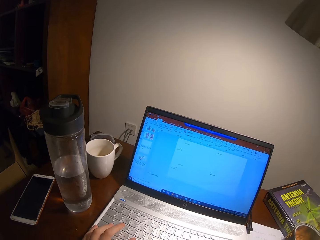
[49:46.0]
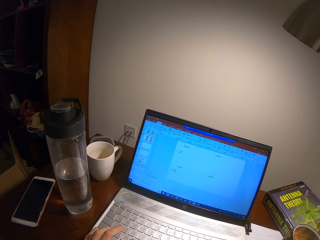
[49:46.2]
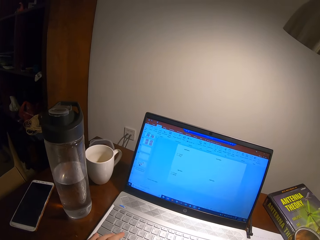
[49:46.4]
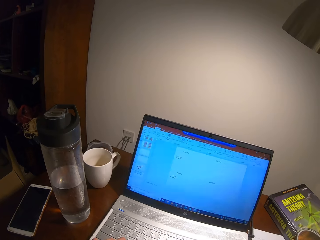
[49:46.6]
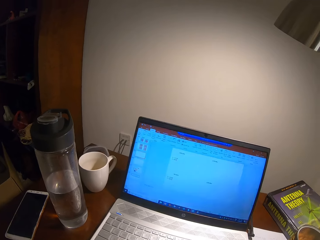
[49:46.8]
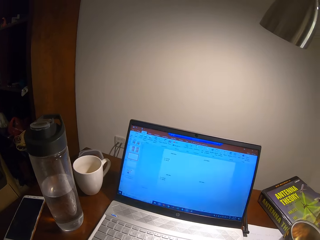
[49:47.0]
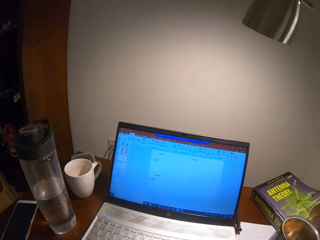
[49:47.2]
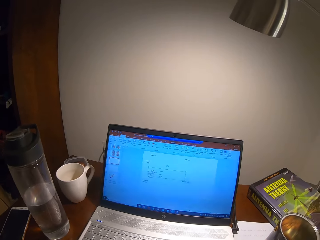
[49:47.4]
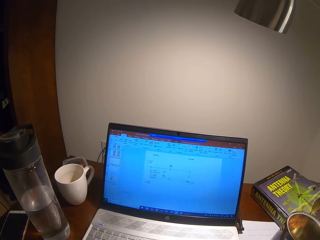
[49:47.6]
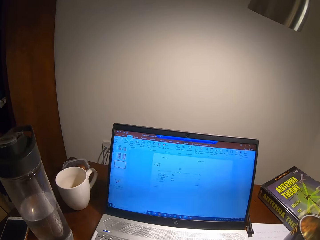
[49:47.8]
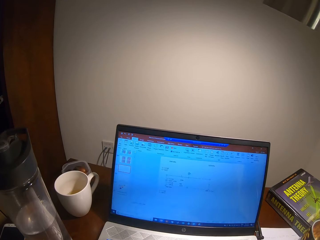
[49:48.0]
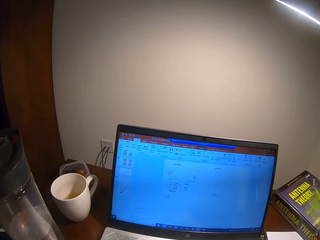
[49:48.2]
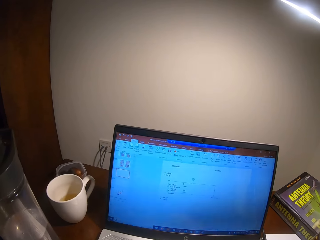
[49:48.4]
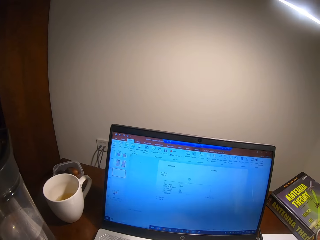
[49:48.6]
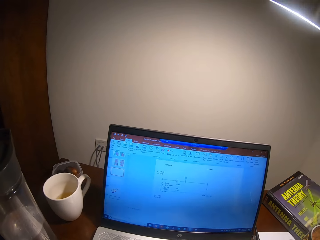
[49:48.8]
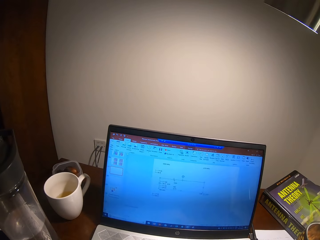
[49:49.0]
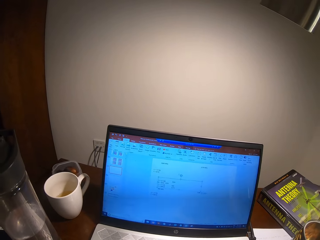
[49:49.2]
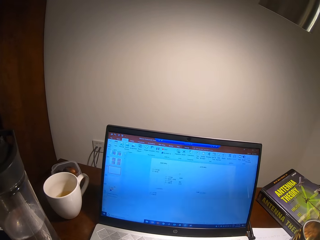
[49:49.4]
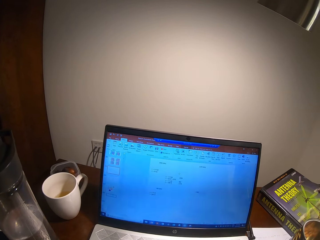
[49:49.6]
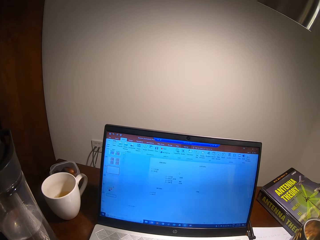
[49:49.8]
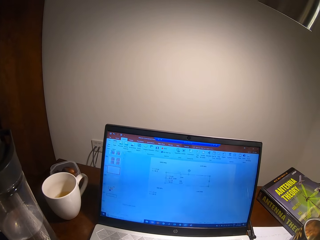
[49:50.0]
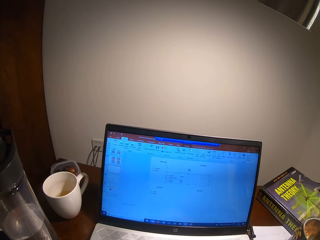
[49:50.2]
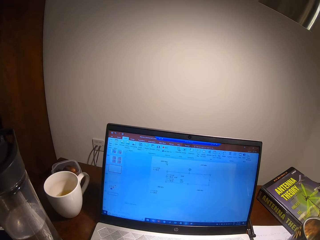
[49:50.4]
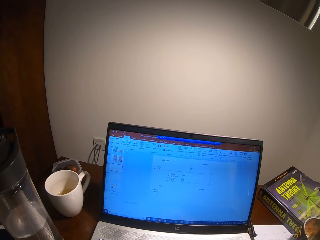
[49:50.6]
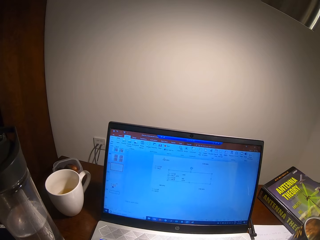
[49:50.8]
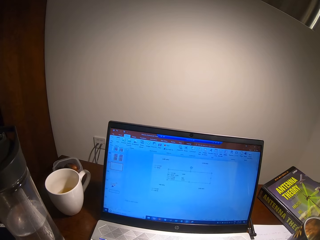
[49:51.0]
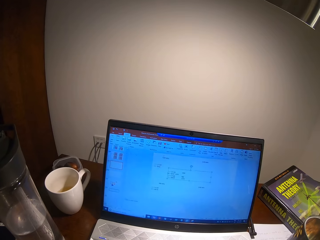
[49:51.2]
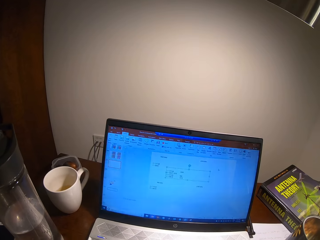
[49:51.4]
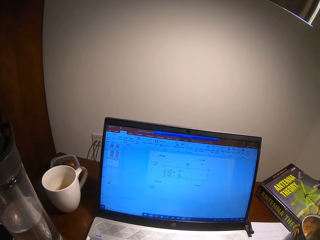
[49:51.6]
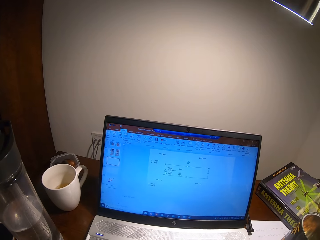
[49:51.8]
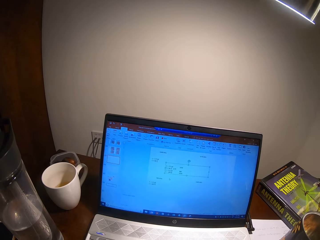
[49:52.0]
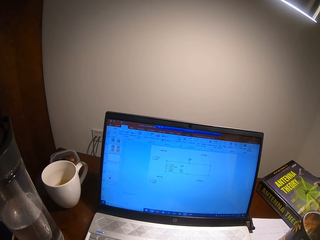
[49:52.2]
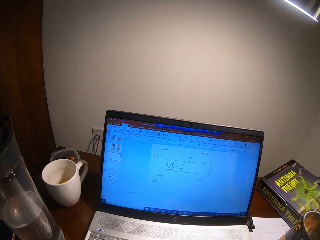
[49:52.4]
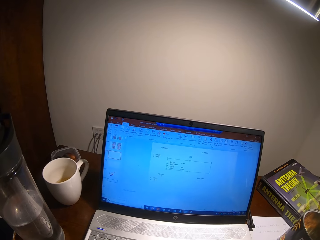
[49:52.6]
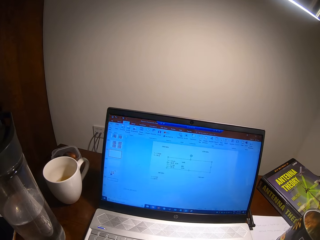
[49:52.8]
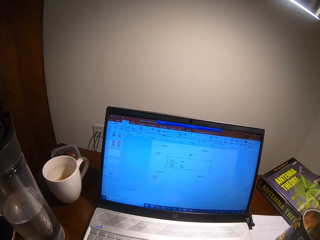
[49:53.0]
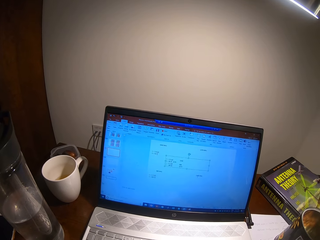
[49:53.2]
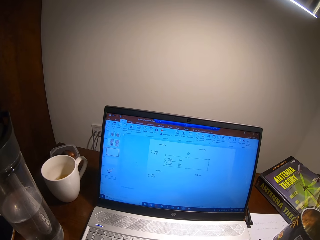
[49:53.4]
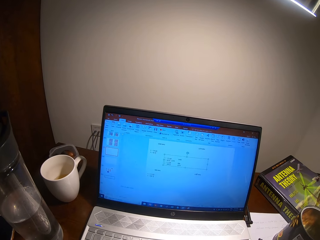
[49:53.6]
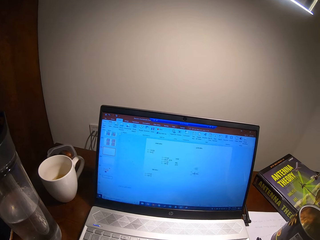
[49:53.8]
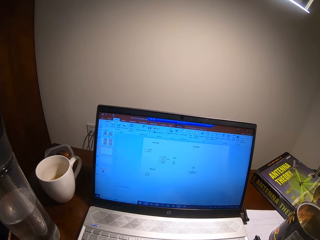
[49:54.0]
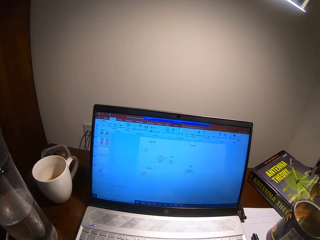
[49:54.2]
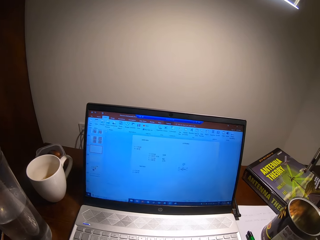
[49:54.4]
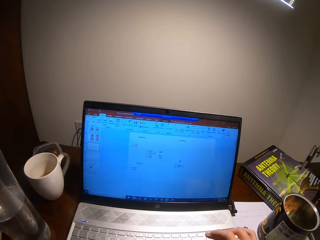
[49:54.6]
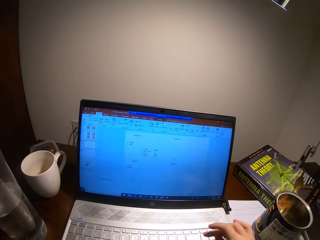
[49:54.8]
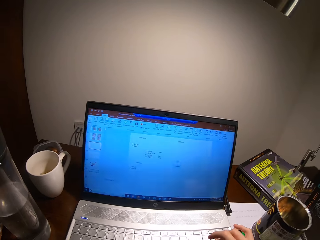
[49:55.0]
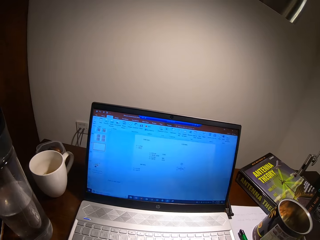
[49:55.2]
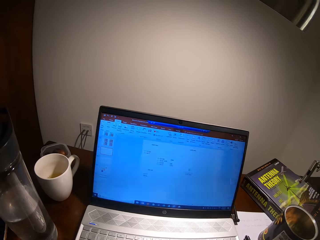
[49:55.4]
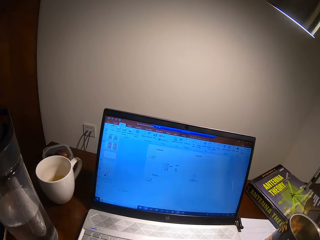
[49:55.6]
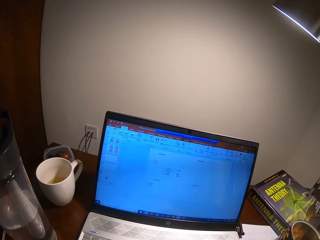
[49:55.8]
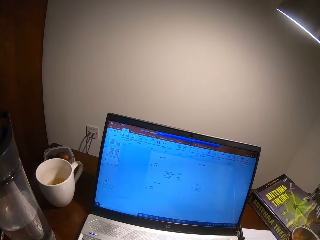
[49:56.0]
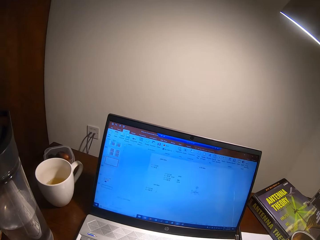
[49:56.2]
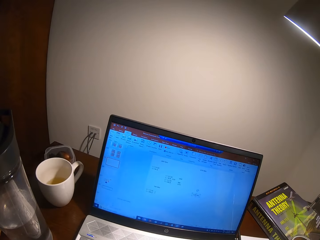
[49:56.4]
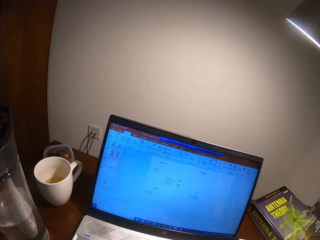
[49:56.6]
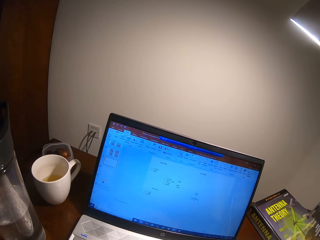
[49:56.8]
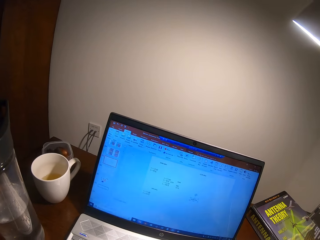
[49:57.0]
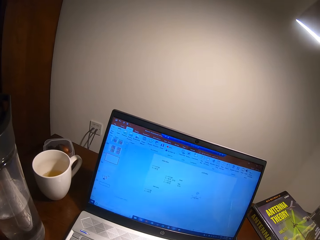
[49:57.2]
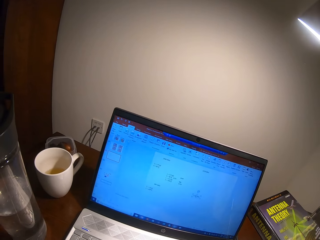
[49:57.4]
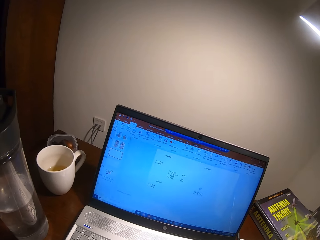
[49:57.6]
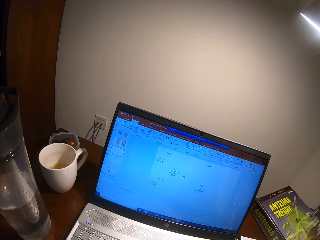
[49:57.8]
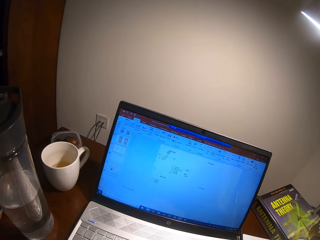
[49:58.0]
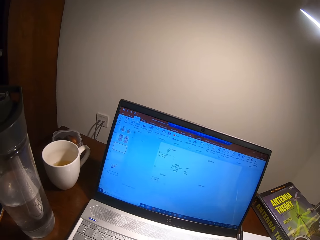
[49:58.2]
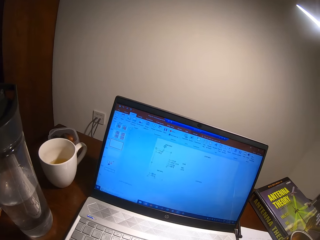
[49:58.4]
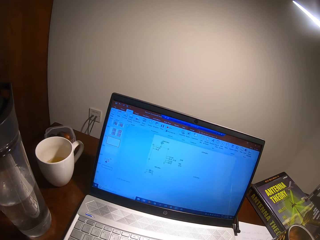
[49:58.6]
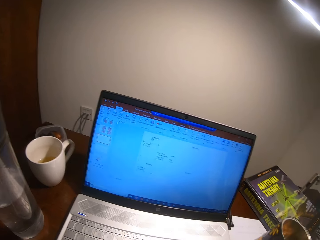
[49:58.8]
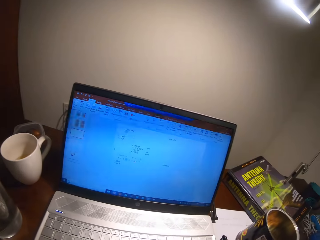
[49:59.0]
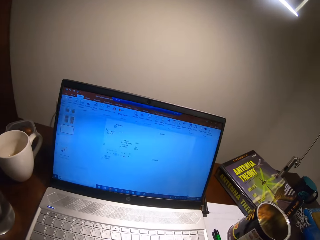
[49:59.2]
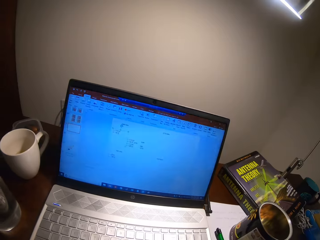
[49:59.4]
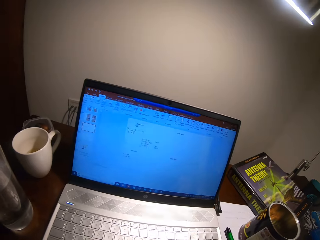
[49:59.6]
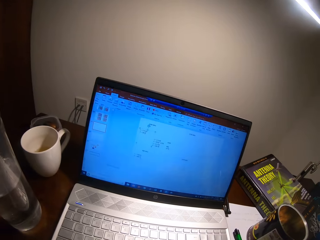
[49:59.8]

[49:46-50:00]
The camera wearer turns around. They type on a keyboard.

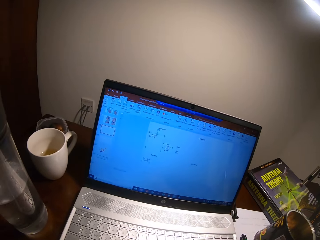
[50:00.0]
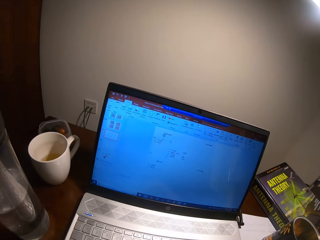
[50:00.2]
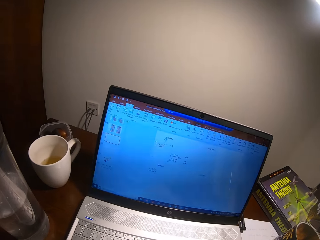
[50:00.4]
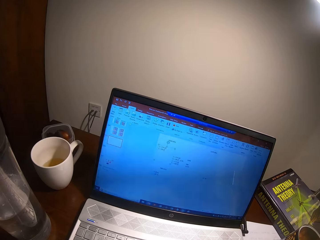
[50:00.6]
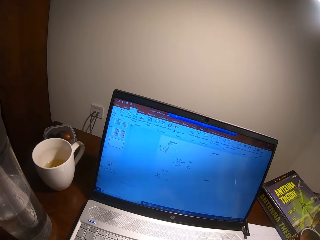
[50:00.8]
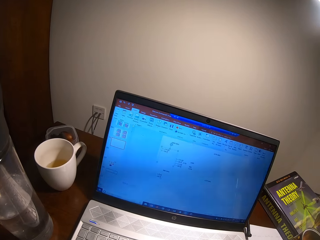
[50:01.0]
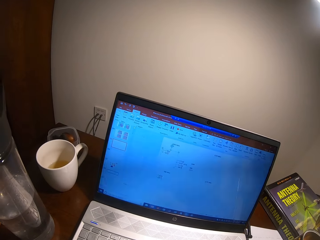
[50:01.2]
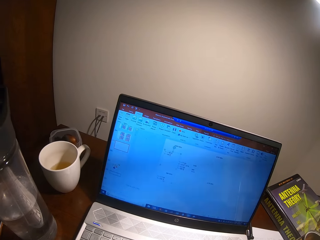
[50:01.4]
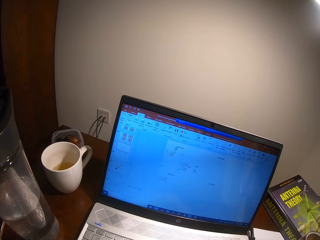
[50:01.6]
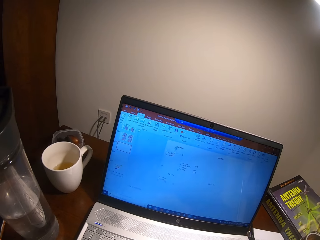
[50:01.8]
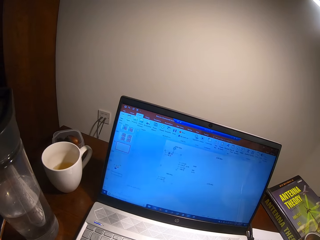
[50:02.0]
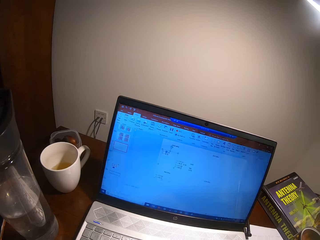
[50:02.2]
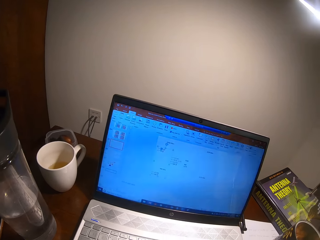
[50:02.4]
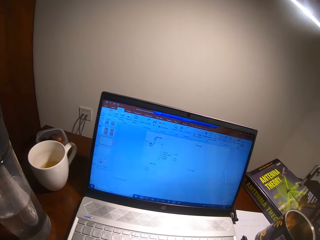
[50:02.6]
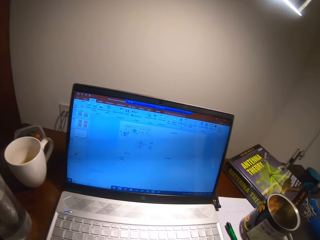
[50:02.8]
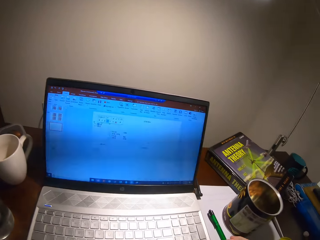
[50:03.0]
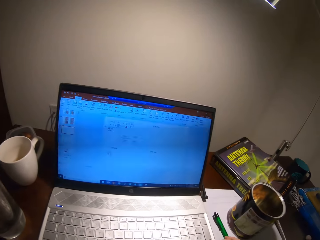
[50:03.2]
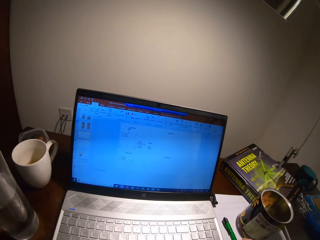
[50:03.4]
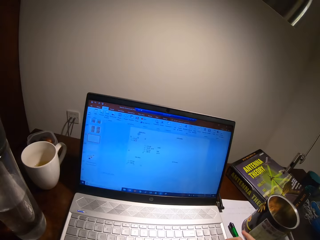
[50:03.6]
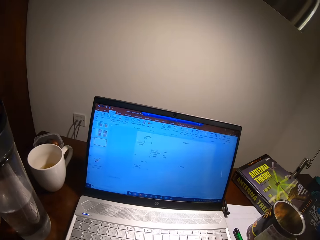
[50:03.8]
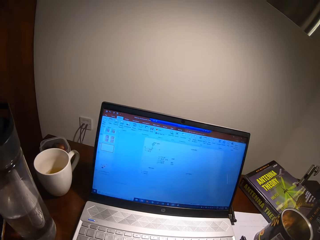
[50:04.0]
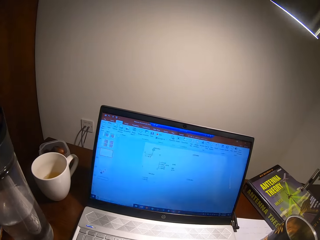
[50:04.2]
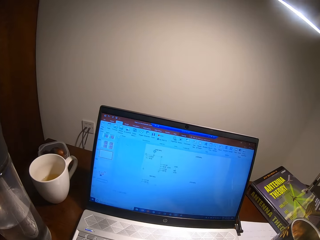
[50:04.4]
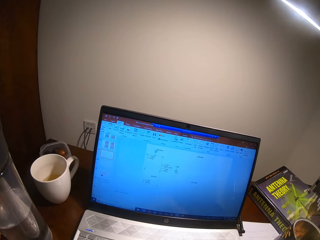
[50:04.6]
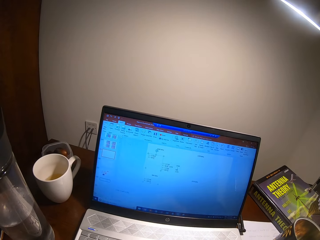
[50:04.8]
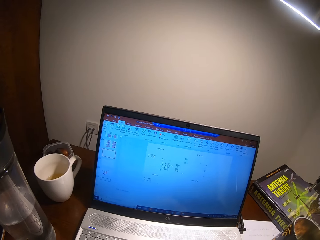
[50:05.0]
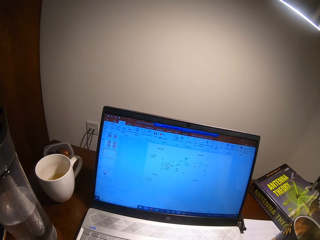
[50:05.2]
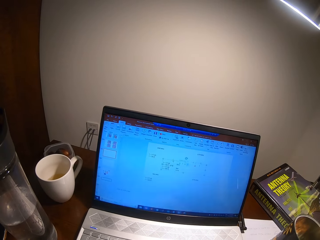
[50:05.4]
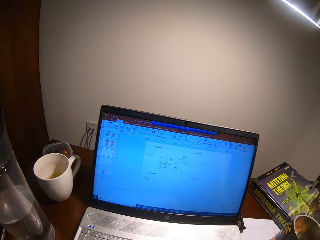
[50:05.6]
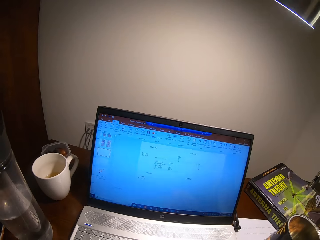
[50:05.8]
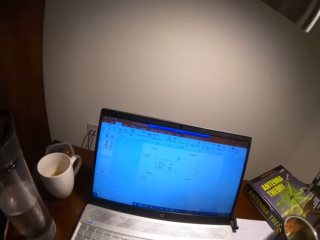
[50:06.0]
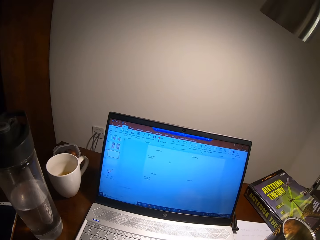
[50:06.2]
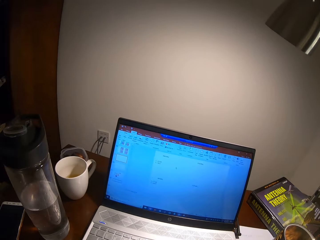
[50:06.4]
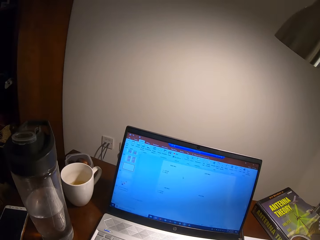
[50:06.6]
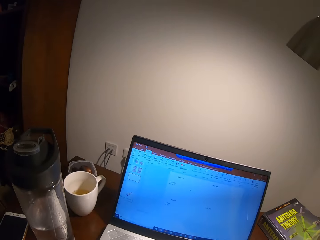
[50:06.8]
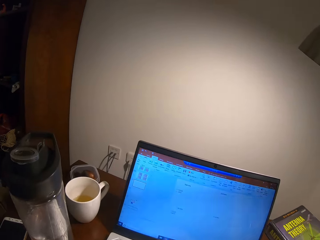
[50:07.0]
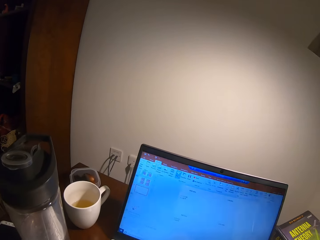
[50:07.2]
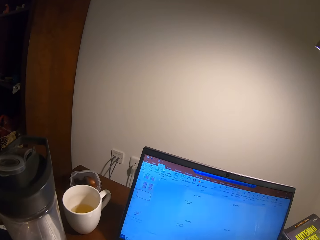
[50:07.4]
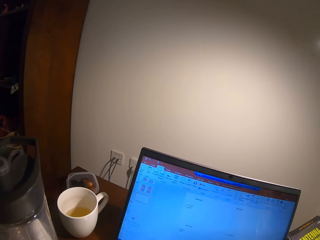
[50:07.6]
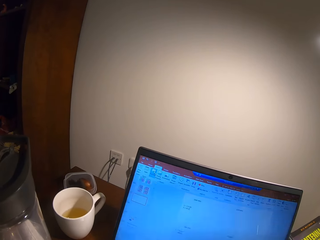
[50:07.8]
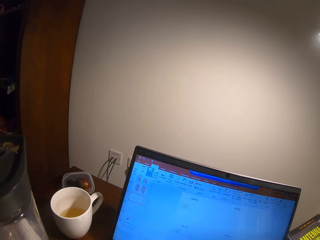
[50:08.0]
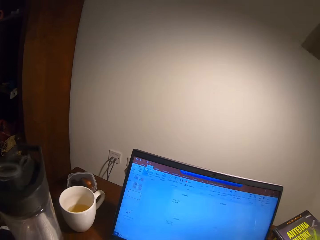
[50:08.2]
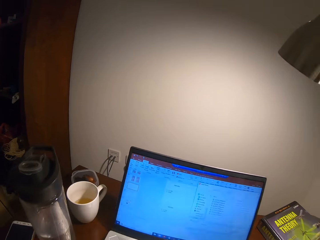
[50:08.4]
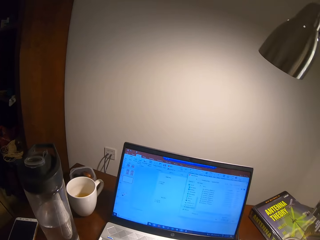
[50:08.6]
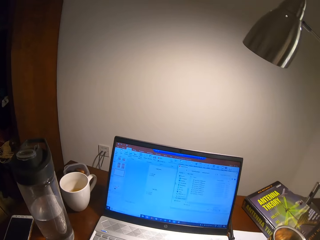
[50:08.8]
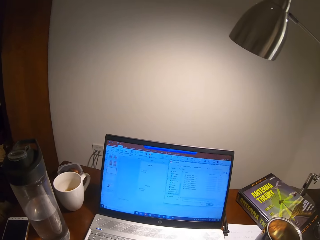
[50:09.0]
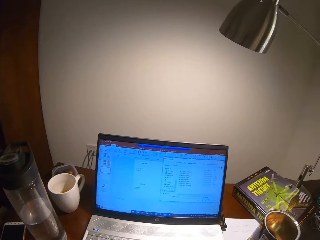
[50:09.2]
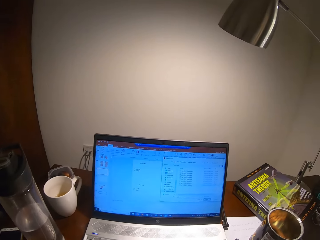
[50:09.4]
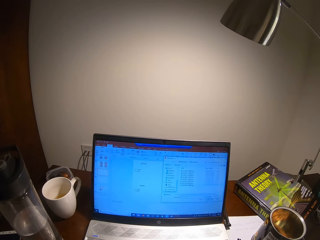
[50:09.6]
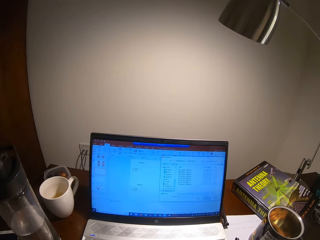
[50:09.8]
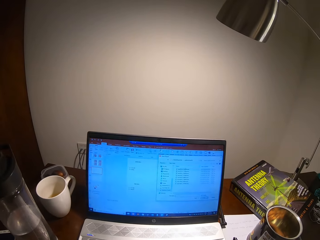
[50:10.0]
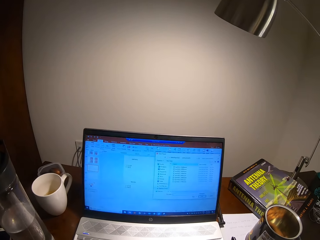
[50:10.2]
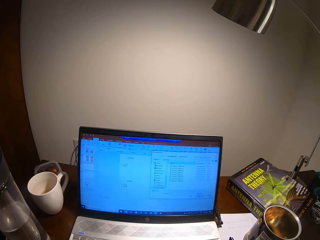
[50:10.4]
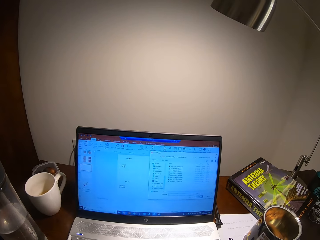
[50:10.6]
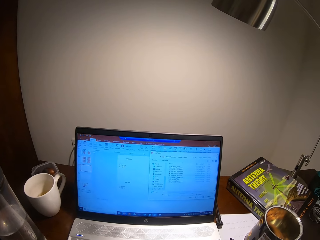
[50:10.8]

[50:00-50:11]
The camera wearer turns around.
